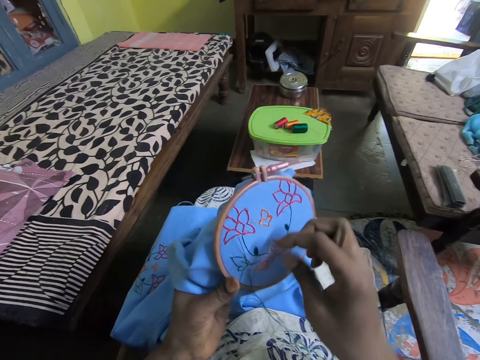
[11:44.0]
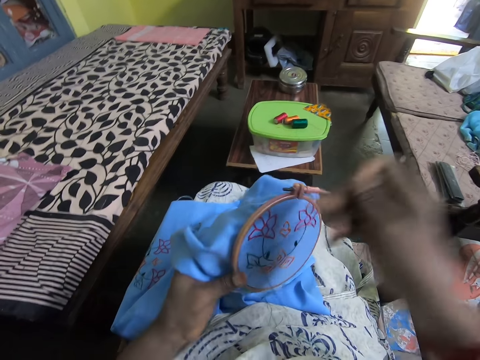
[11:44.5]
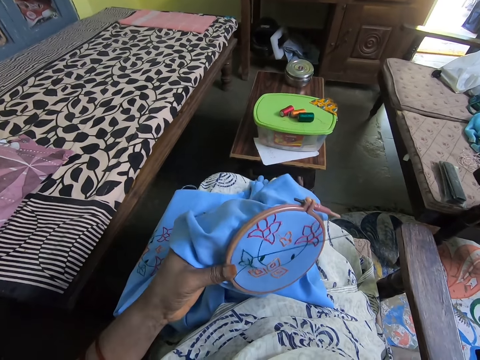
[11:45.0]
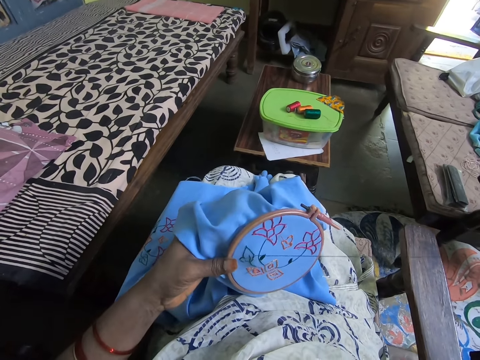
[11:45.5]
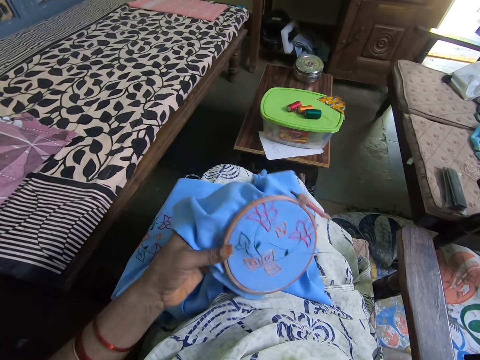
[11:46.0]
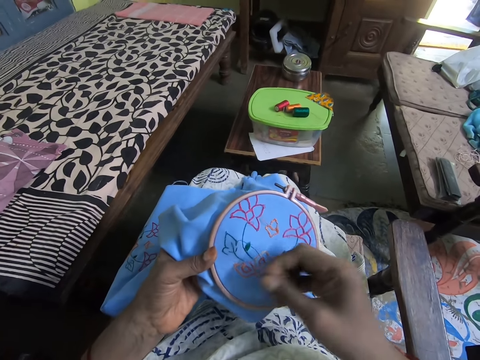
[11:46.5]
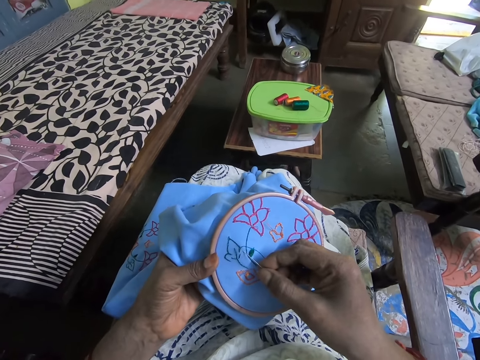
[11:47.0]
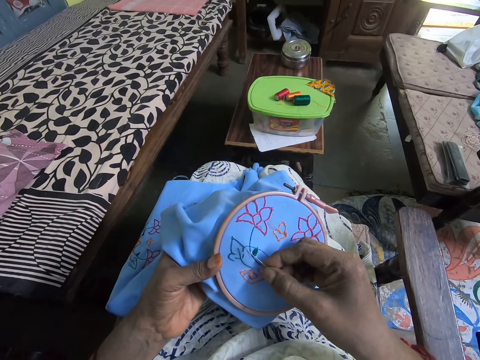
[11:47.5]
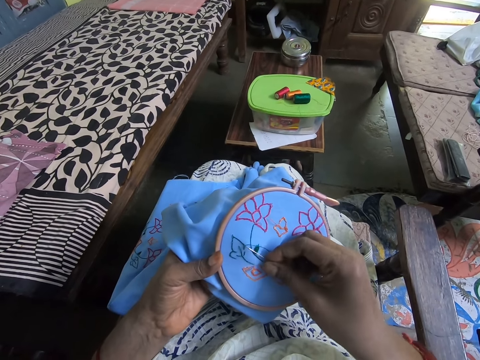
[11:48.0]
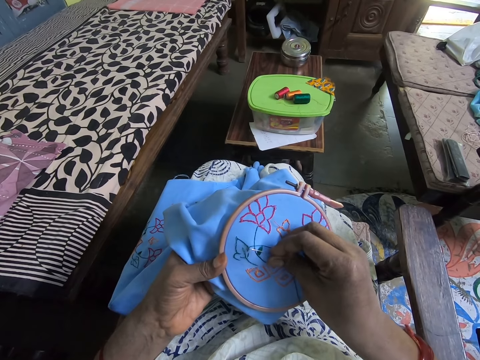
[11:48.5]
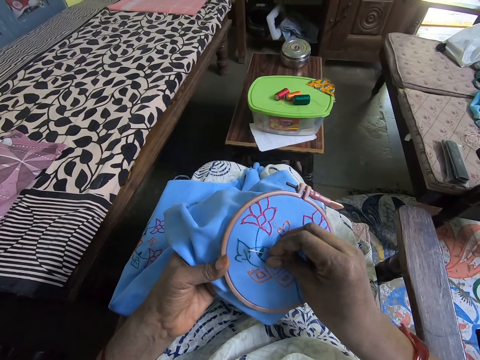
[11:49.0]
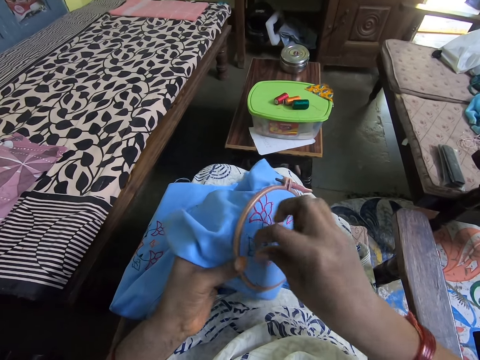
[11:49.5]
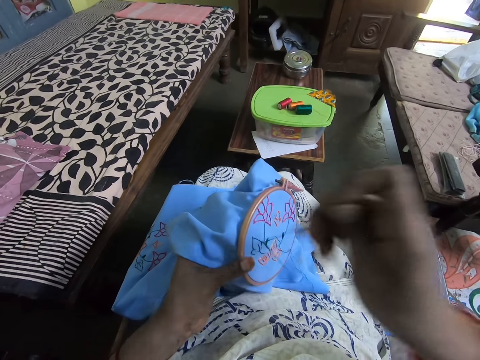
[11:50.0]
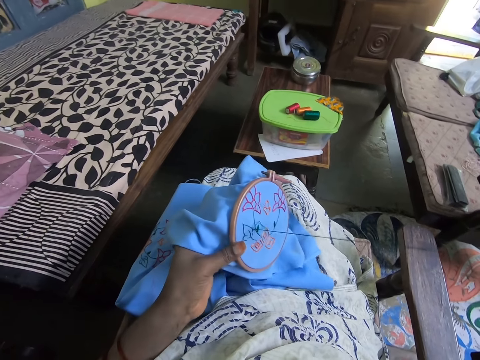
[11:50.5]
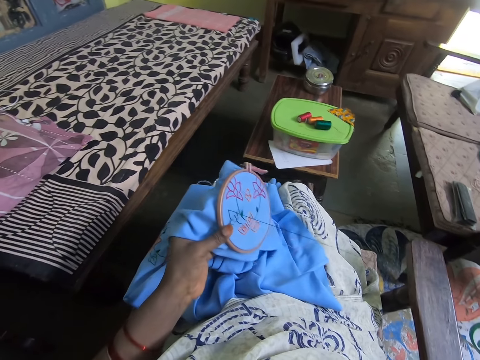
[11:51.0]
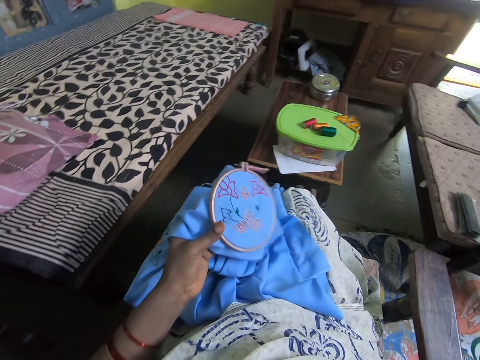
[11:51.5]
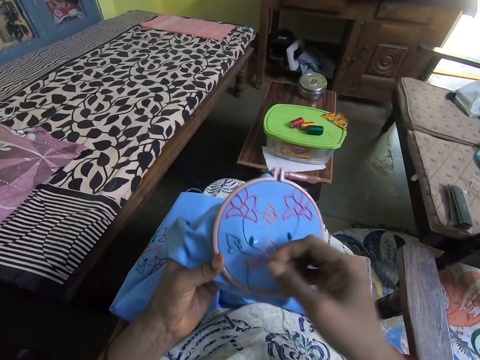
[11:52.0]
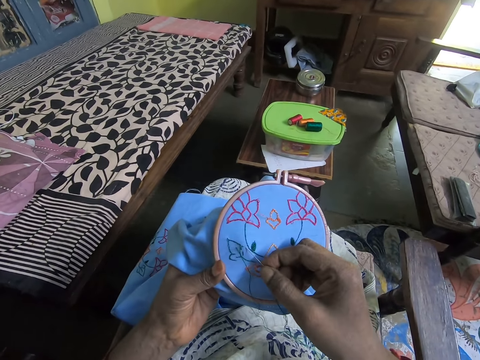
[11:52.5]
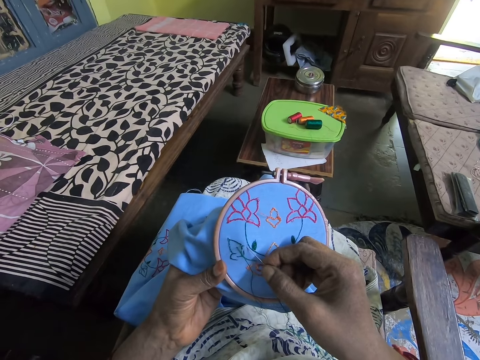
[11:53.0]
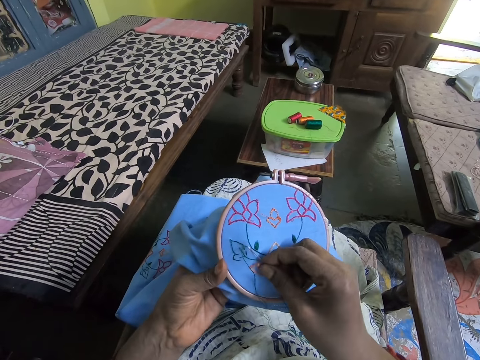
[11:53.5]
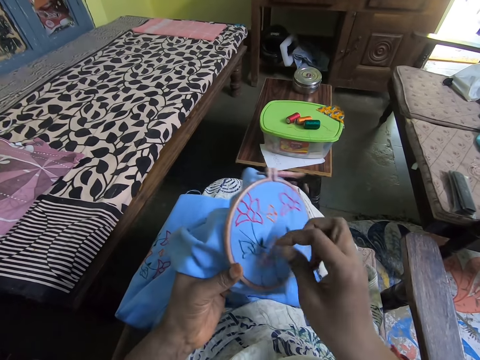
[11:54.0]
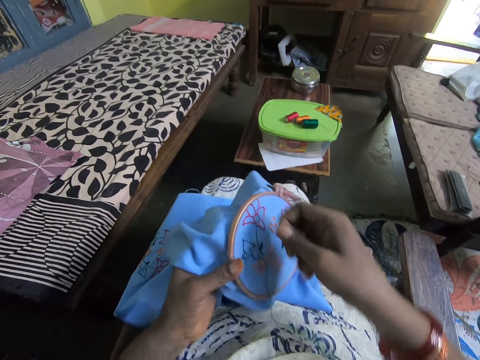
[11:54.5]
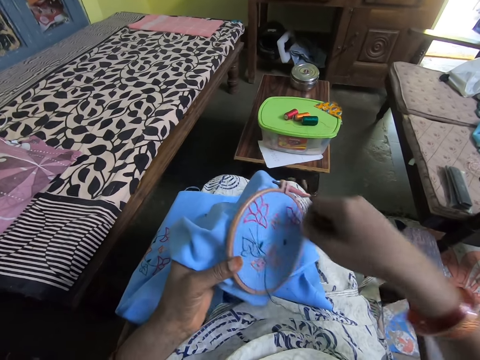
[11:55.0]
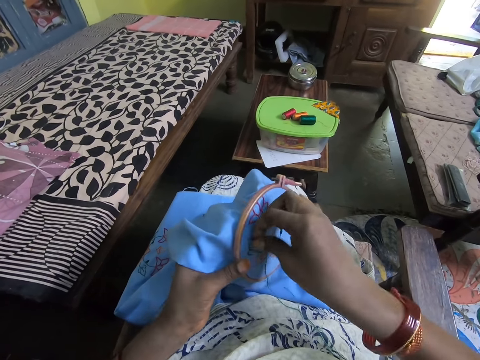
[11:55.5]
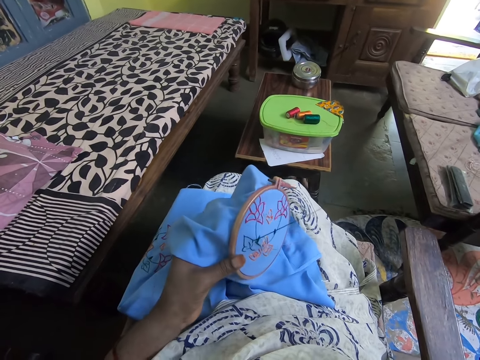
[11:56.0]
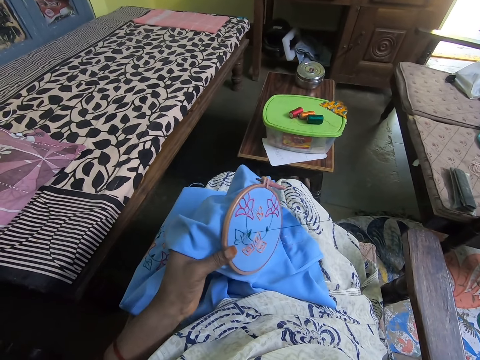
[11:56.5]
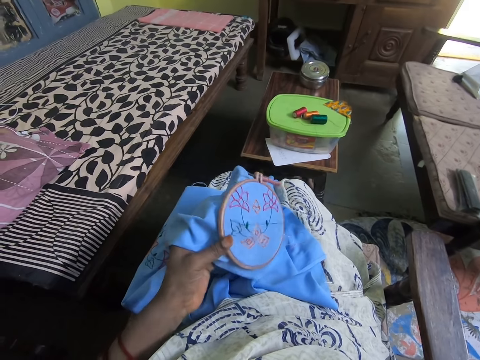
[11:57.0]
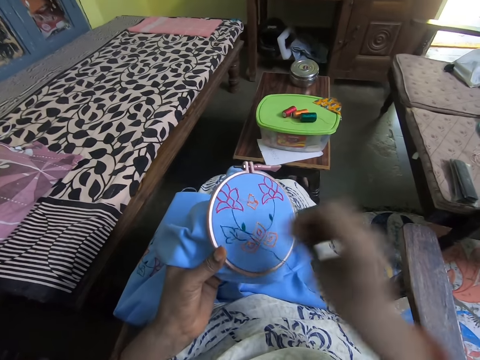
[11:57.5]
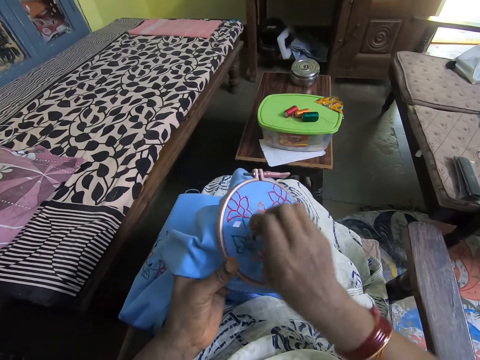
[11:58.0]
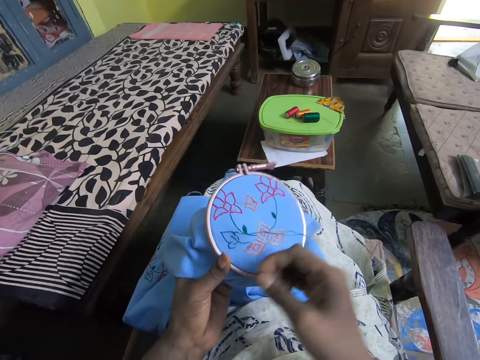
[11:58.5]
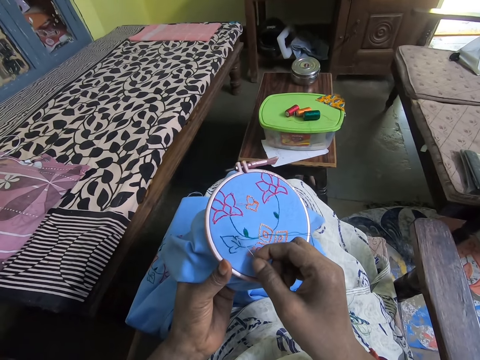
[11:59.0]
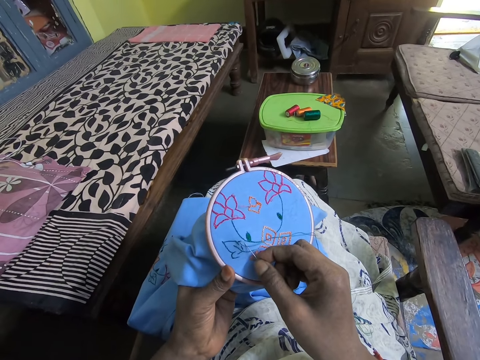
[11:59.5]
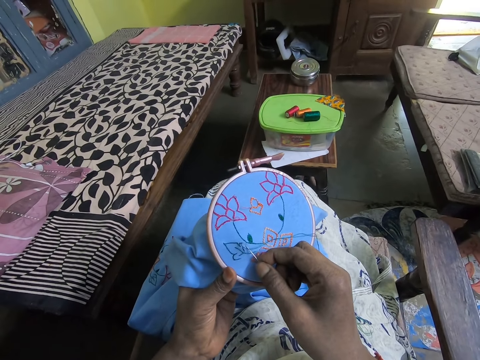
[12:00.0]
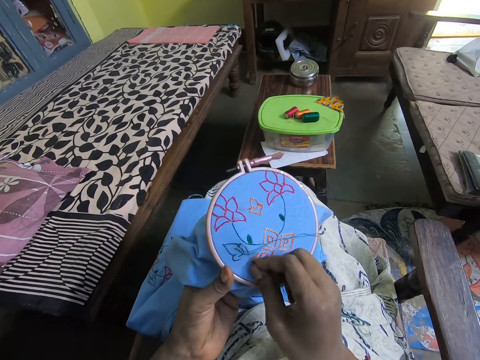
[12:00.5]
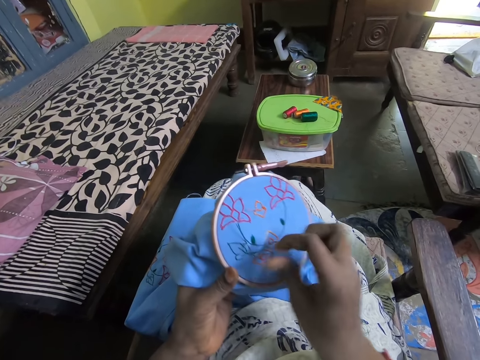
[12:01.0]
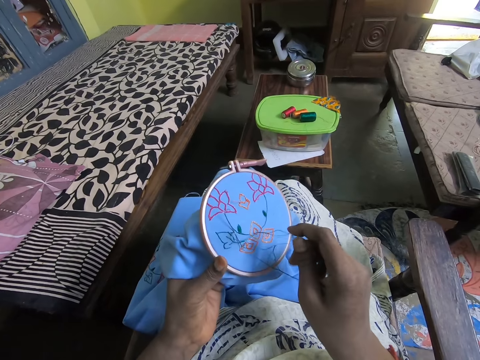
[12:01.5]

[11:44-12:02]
The camera wearer aligns the thread. They sew the garment. They align the thread. They sew the garment.

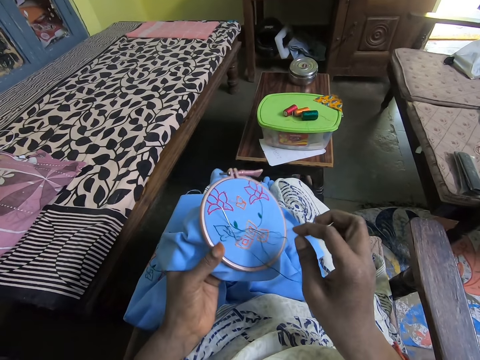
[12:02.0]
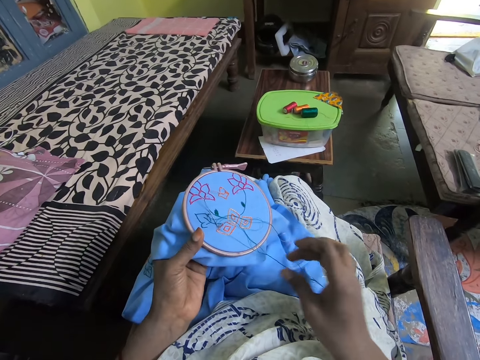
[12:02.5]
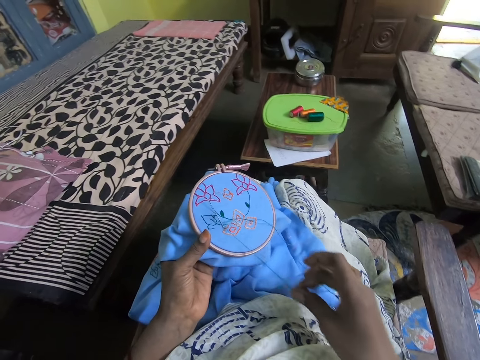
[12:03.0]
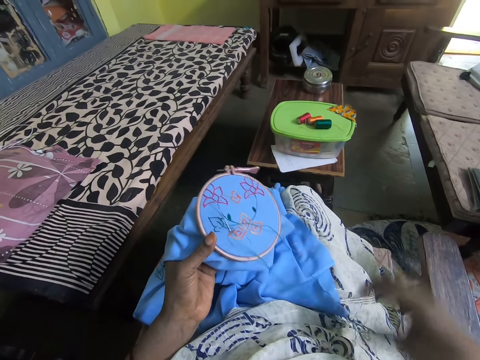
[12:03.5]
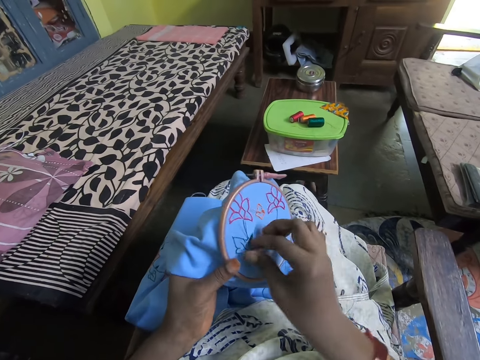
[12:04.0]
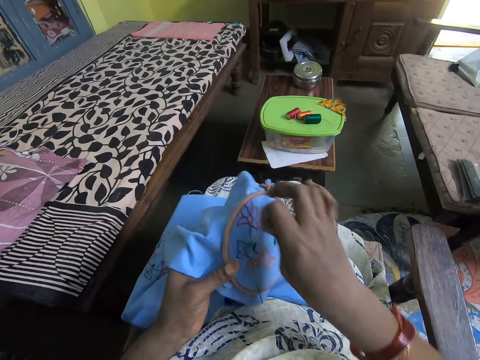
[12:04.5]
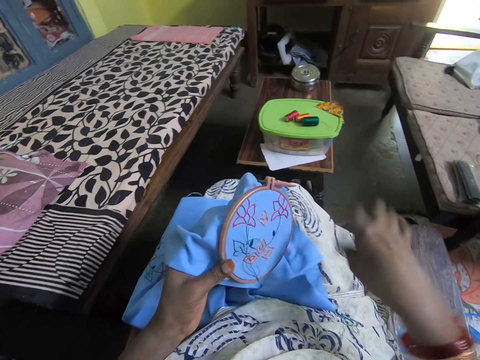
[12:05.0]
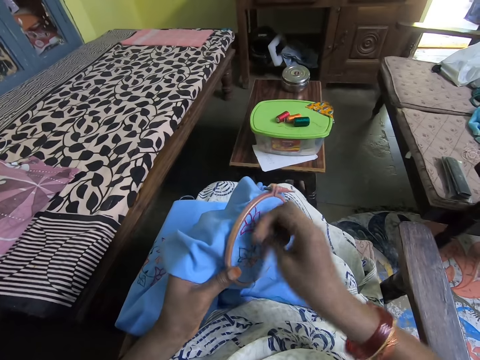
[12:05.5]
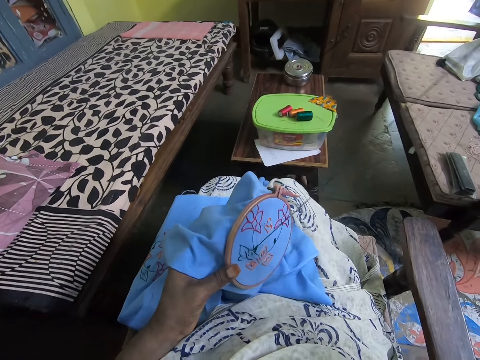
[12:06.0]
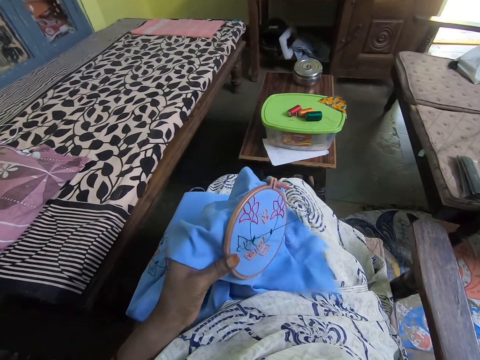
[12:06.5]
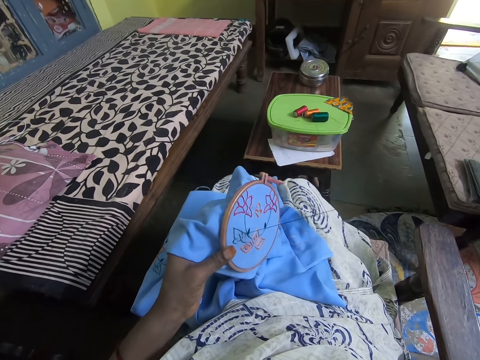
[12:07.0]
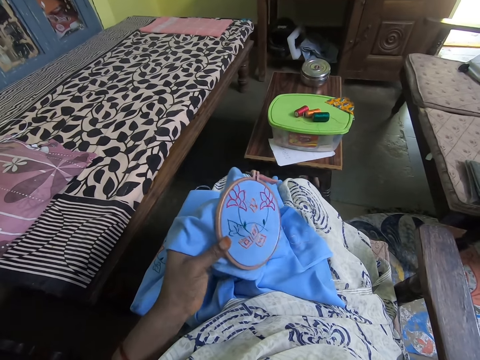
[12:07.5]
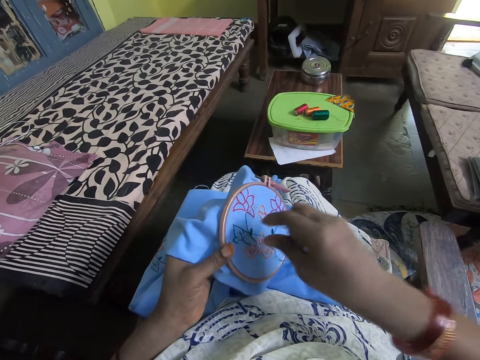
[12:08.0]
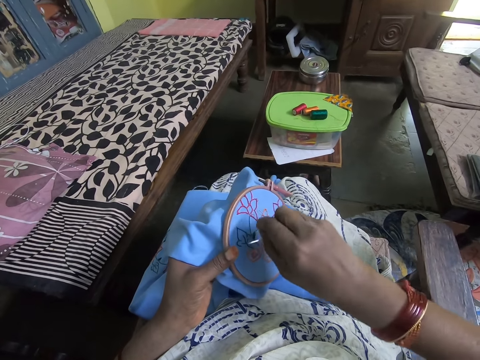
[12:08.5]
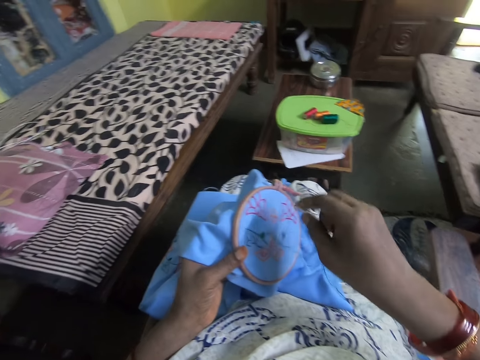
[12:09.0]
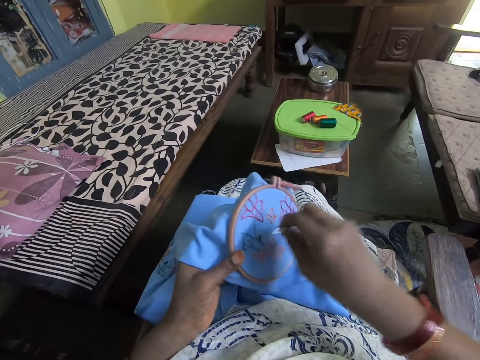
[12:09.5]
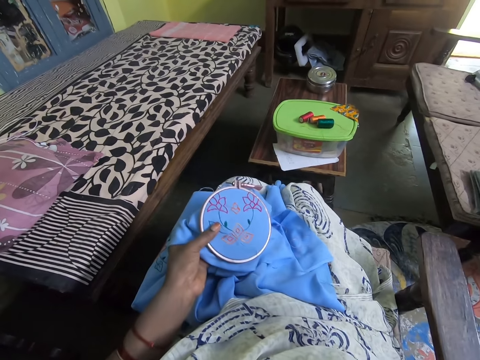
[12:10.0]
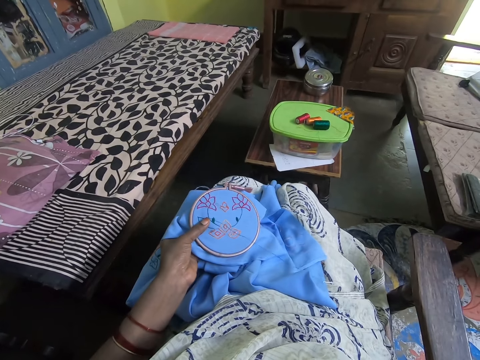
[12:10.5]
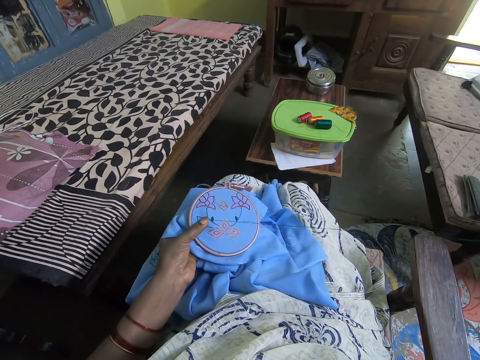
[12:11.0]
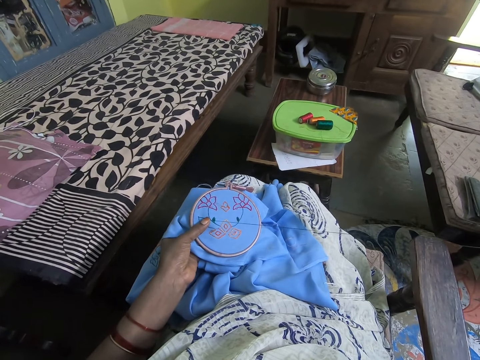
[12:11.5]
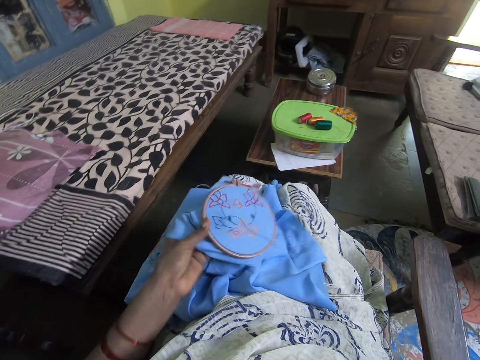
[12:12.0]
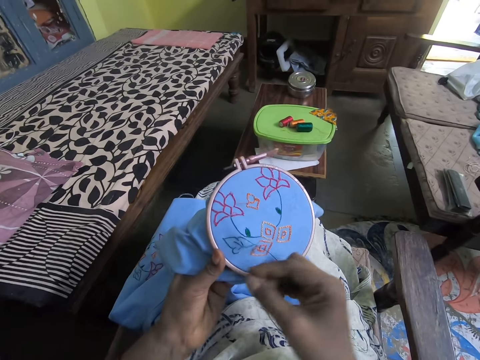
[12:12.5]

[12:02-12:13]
The camera wearer aligns the thread. They talk in the room. They align the thread. They sew the garment. They align the thread. They talk in the room.
